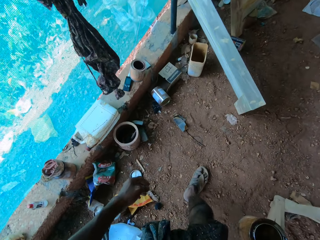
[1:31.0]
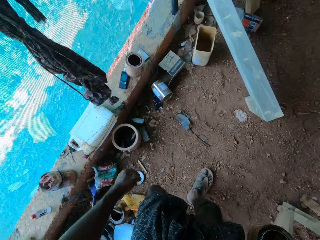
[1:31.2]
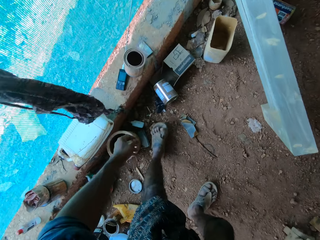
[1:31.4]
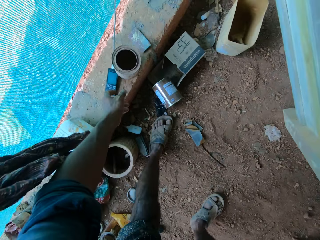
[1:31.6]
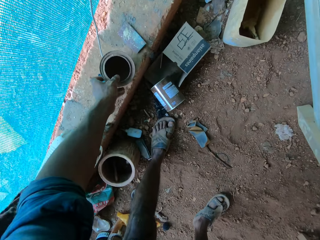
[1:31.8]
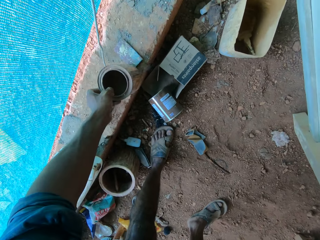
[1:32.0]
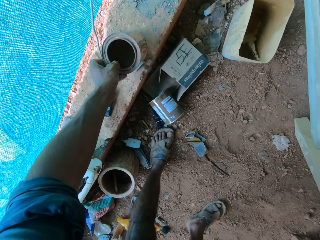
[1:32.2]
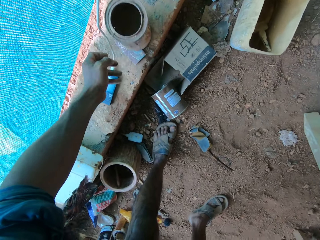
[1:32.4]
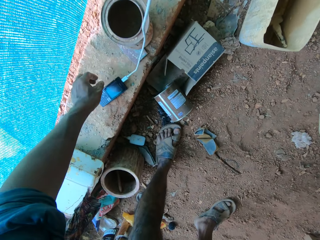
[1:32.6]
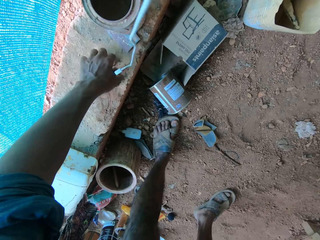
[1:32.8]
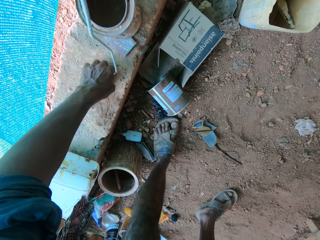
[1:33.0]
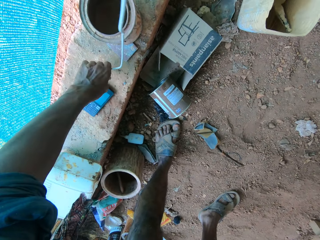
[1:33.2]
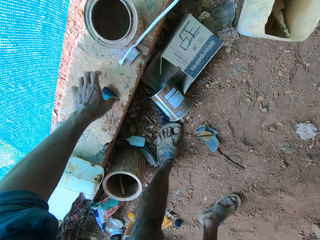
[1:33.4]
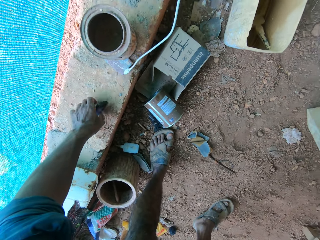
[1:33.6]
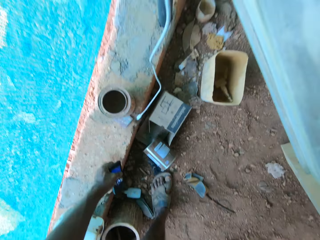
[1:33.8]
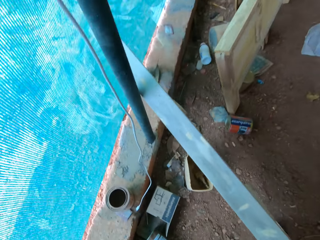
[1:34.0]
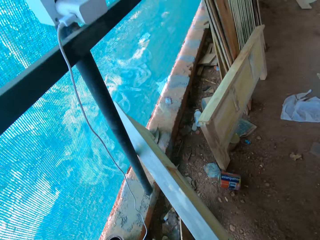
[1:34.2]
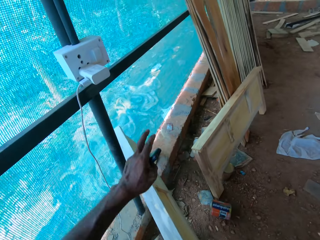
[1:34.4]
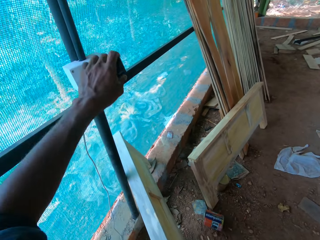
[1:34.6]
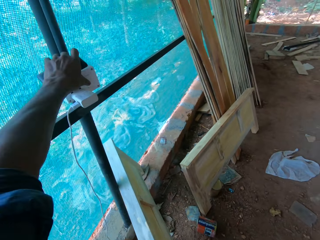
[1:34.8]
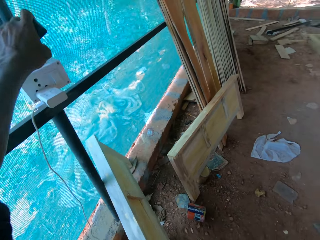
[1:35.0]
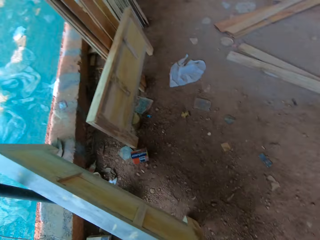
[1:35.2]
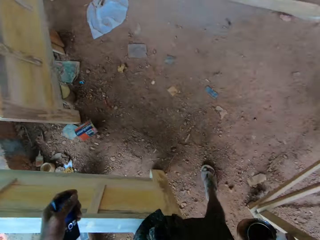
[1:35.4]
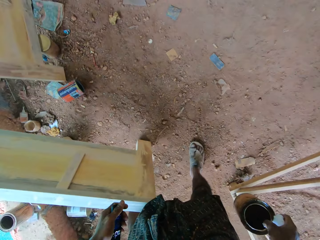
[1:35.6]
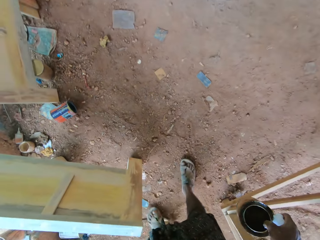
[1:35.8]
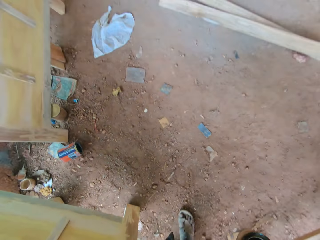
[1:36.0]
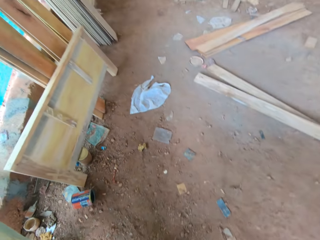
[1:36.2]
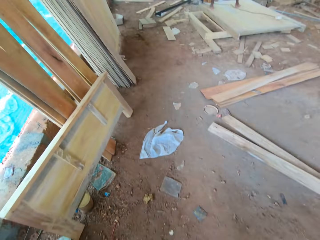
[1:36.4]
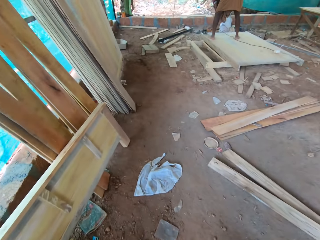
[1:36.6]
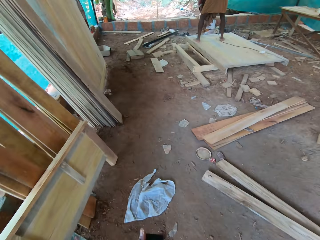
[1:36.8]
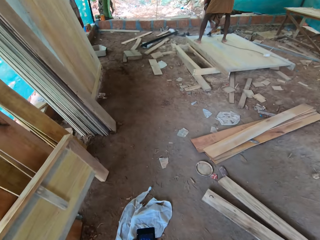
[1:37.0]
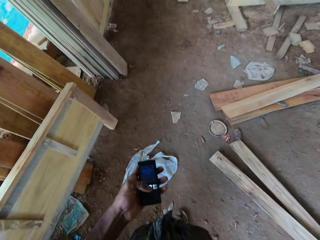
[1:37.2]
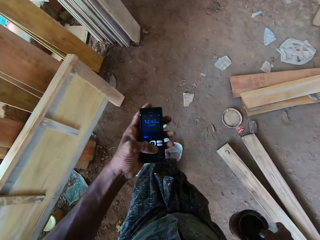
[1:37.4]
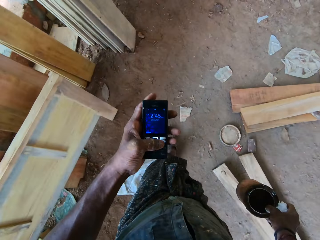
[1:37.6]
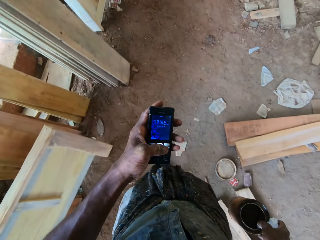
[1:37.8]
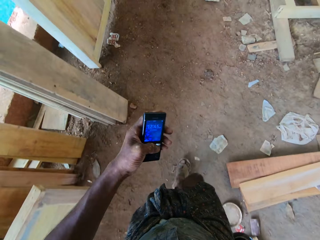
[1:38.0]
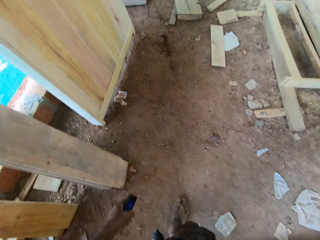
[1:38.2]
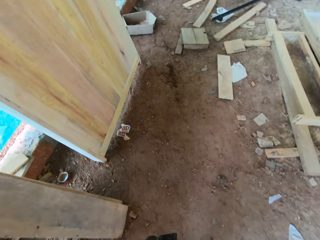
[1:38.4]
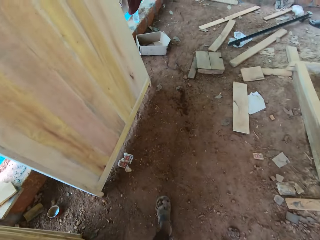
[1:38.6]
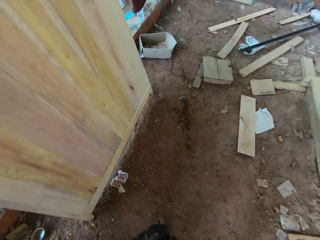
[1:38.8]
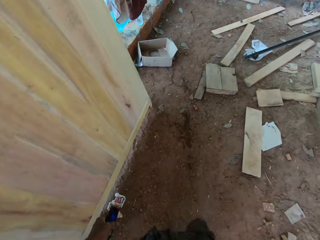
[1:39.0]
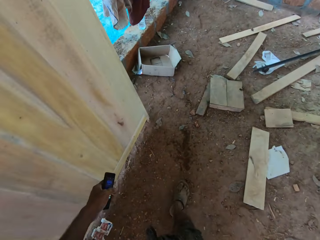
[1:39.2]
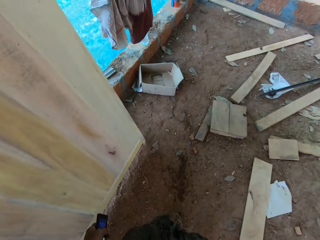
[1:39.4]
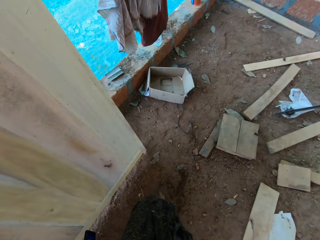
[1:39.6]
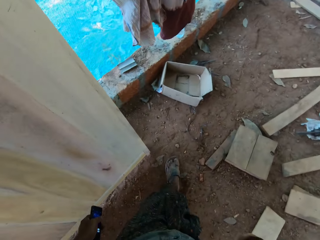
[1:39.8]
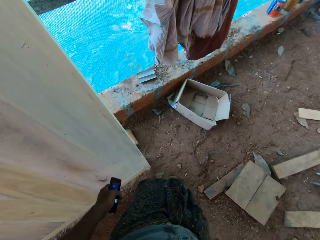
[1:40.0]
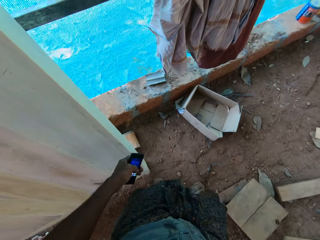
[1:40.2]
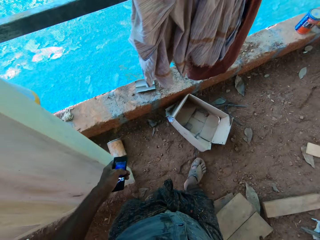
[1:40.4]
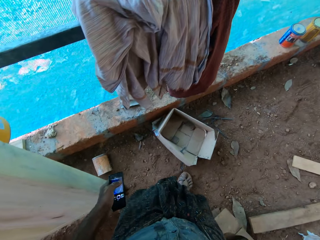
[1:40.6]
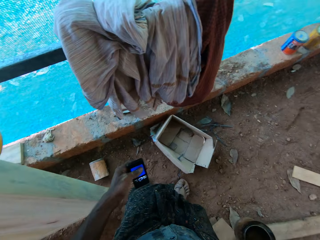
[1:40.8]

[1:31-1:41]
The camera wearer removes the paint container in front of the phone. He plugs out the phone from the power source, takes the phone on the edge of the floor, turns off the power socket and walks in the workshop. He scrolls on the phone. He holds the phone in his hand and walks towards the wall.

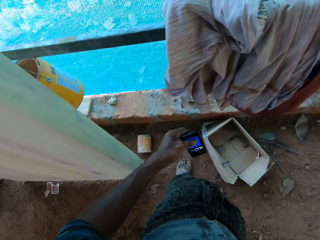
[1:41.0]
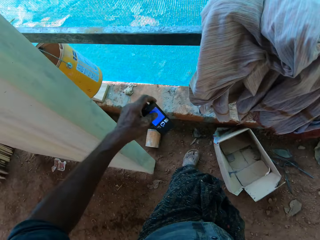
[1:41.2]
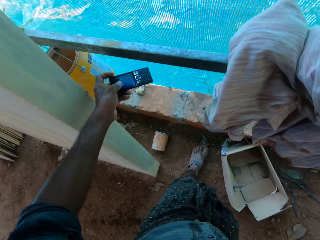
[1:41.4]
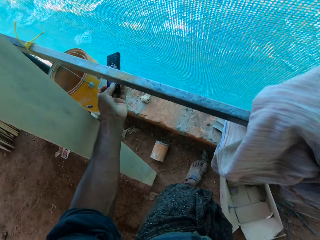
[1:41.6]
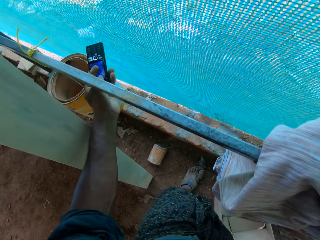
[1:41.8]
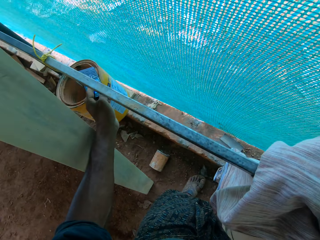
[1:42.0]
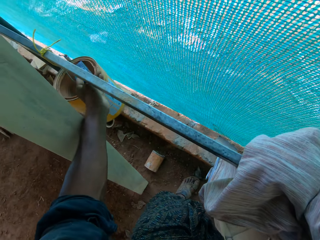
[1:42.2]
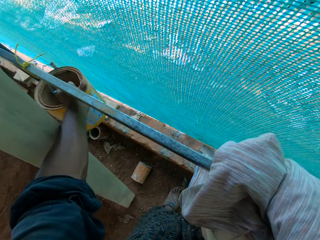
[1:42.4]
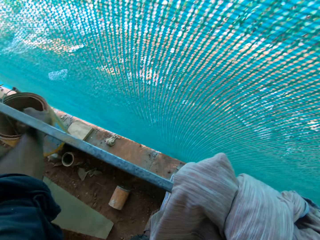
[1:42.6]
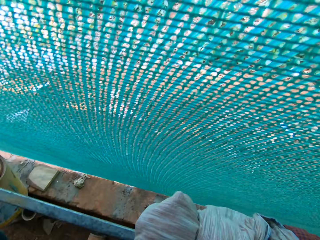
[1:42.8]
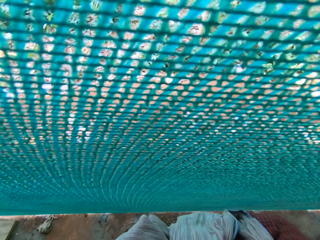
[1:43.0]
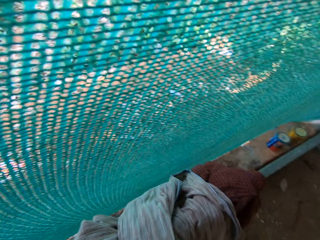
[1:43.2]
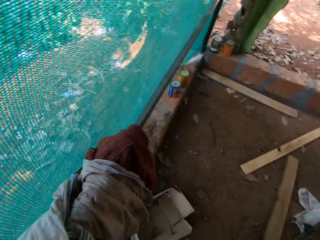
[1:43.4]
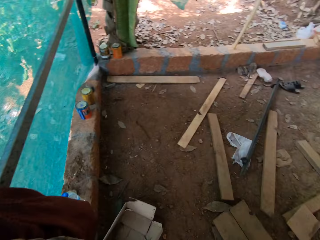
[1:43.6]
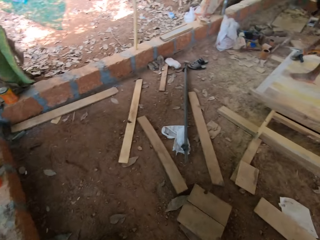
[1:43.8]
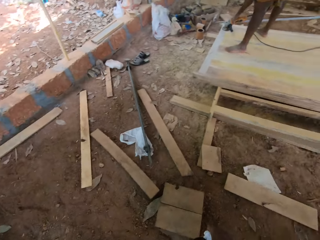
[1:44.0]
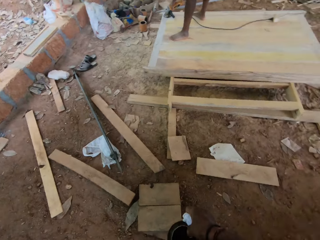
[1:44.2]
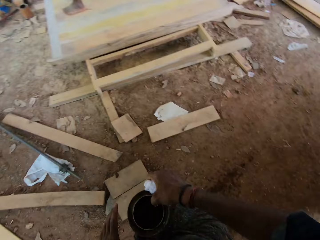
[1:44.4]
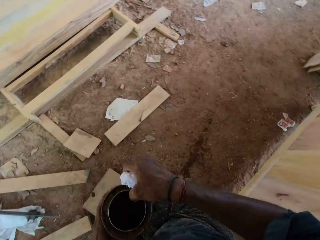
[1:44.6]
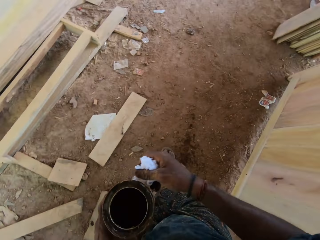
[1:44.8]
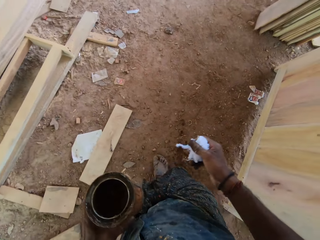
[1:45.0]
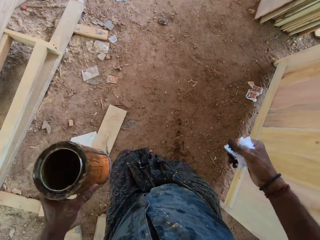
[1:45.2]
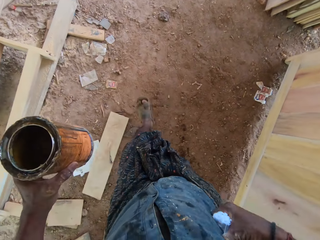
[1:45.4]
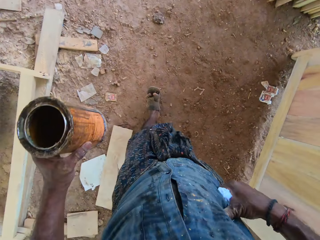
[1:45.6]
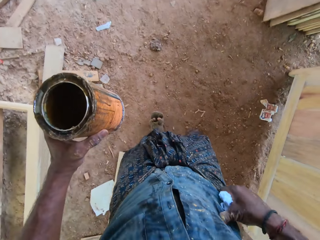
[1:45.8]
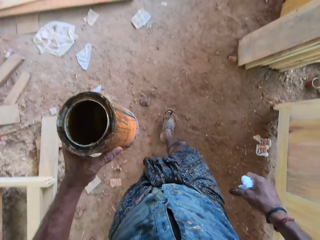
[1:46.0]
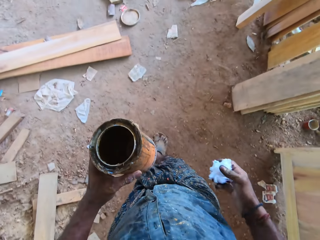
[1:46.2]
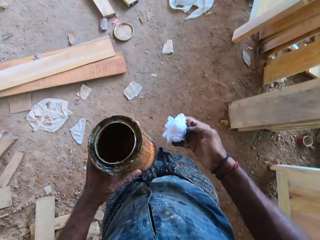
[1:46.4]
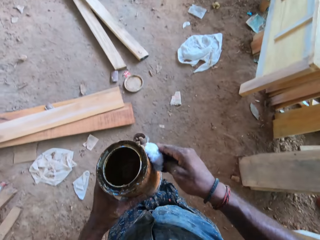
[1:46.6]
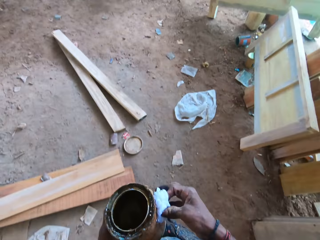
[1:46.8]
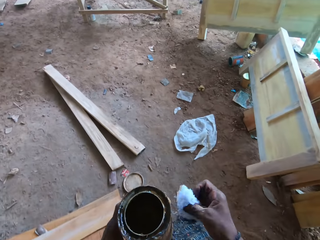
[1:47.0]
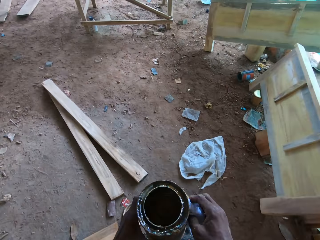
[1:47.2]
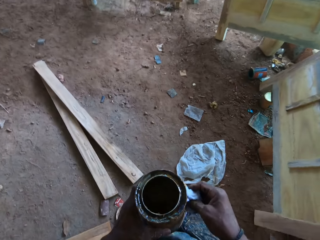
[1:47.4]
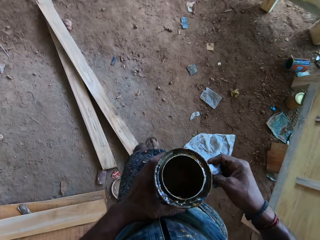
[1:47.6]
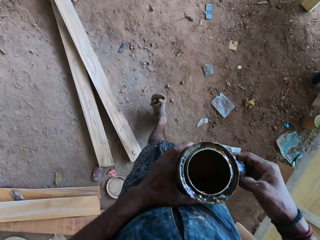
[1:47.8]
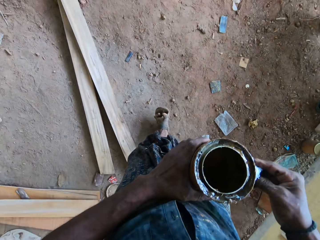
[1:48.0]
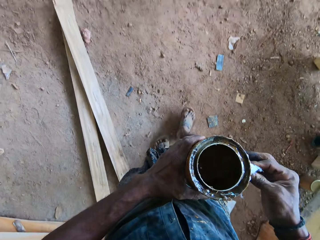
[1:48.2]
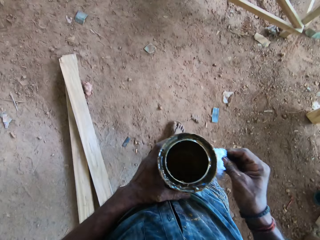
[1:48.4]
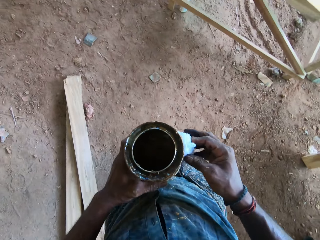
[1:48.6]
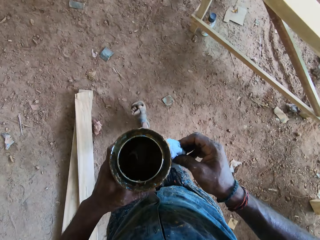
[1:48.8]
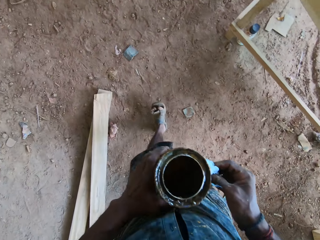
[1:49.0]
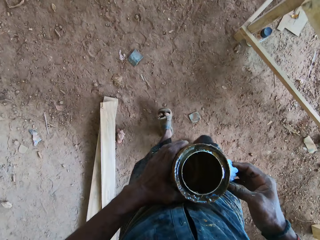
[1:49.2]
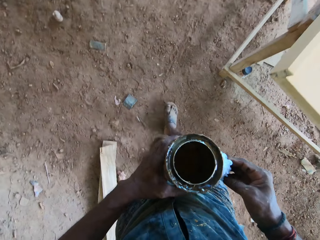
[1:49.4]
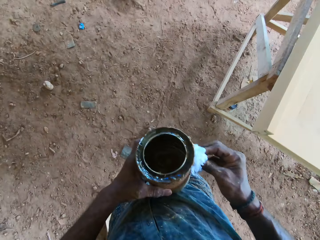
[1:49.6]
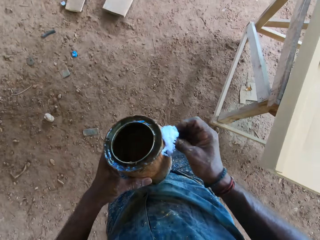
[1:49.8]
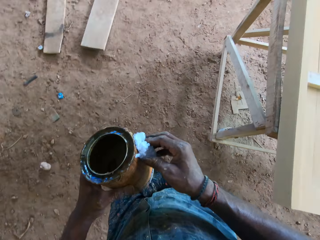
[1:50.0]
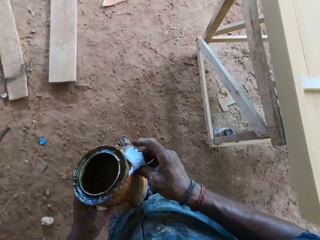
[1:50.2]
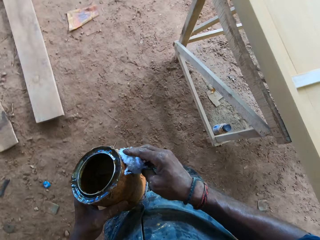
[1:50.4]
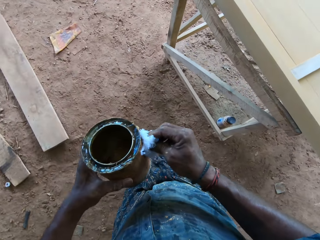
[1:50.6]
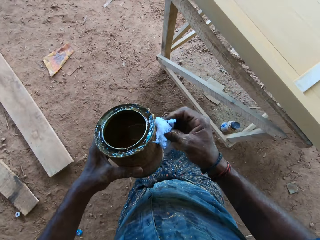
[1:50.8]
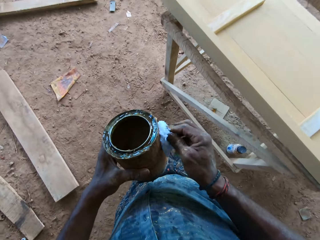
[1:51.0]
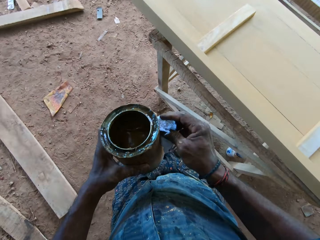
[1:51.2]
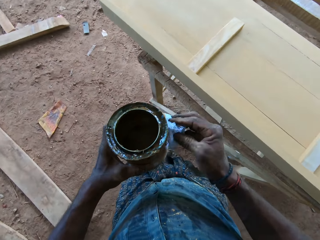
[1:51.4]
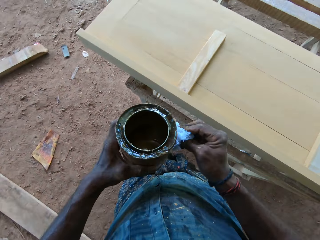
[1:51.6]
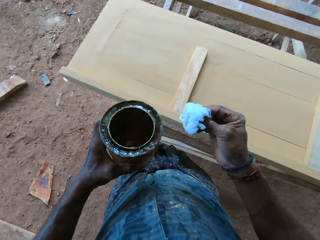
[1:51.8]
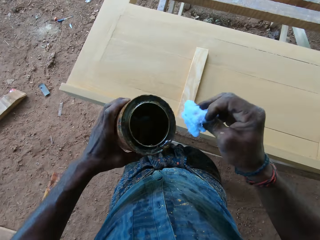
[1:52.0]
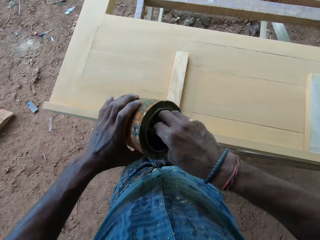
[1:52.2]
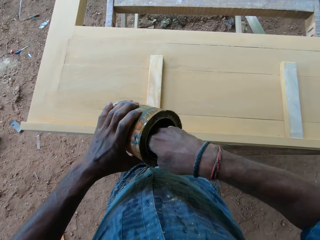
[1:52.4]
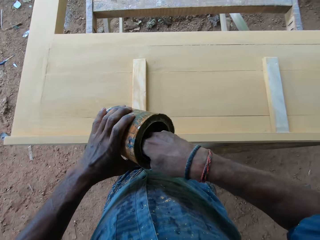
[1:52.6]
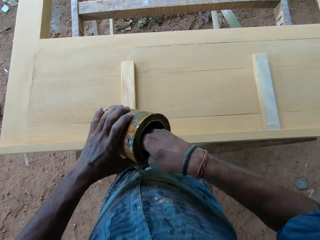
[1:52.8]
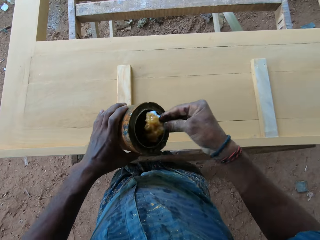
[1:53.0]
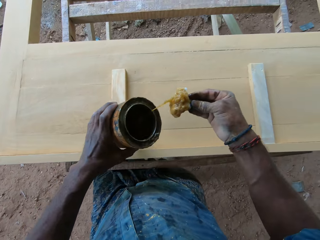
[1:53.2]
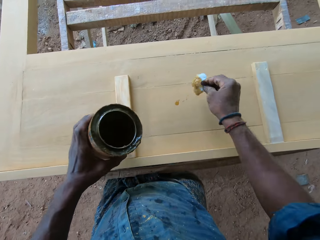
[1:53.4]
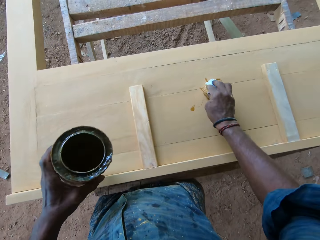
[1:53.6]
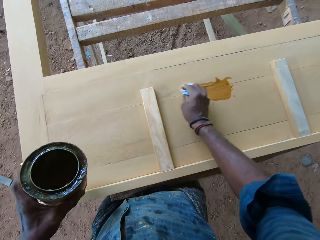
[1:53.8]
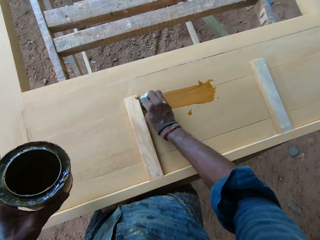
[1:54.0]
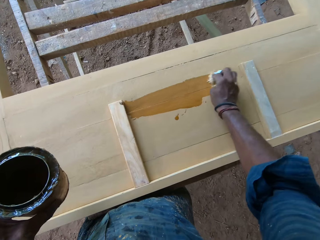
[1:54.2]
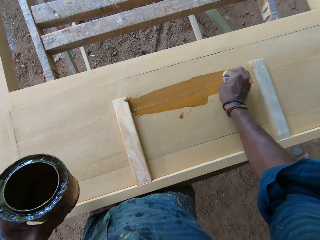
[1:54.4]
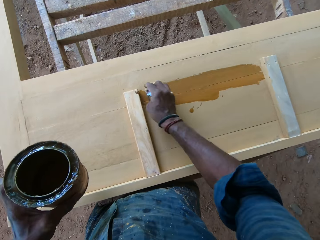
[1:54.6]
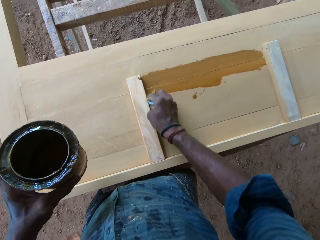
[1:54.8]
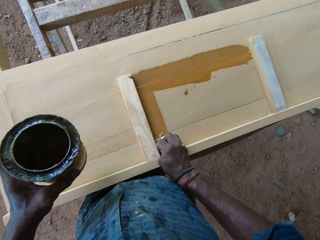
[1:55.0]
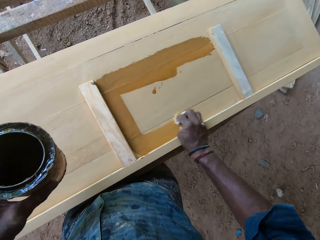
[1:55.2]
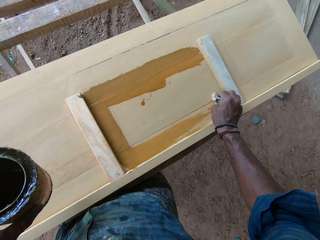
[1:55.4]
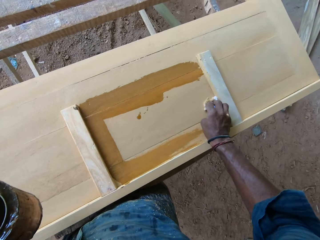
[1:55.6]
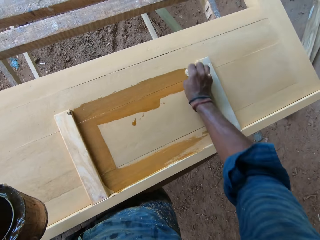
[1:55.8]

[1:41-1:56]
The camera wearer puts the phone in the paint container. They walk in the workshop towards the head board. They scoop oil with the cotton wool in the paint container. They apply oil on the wood board.
